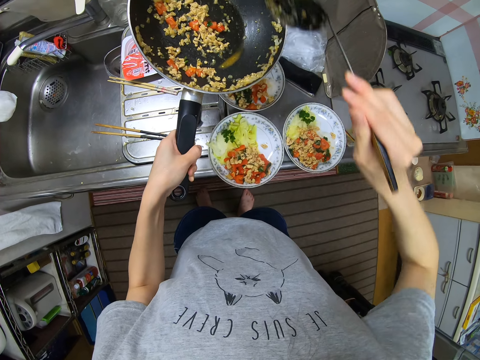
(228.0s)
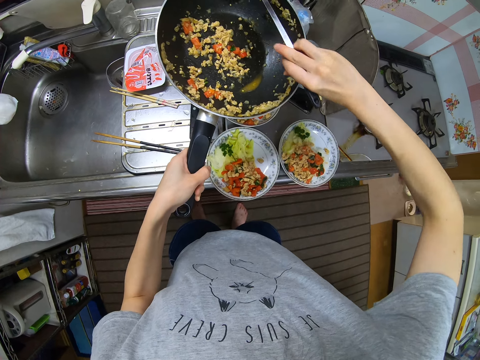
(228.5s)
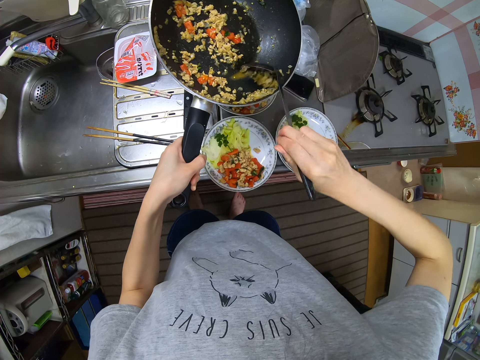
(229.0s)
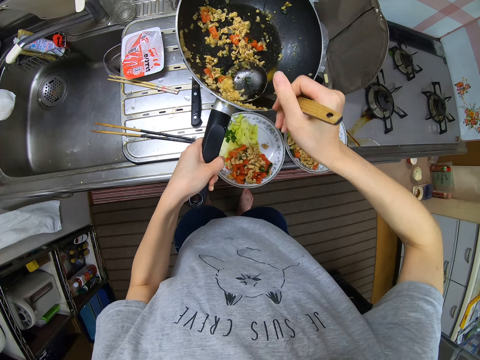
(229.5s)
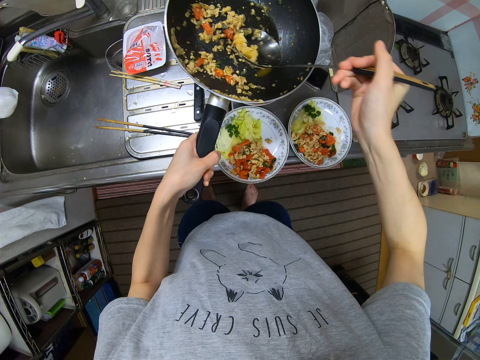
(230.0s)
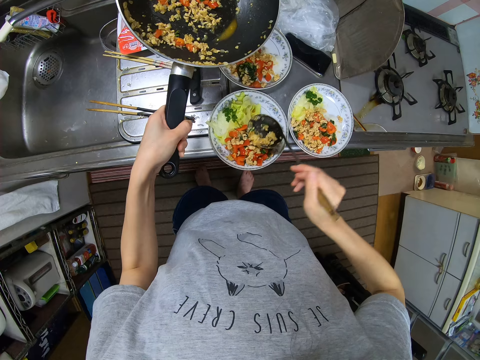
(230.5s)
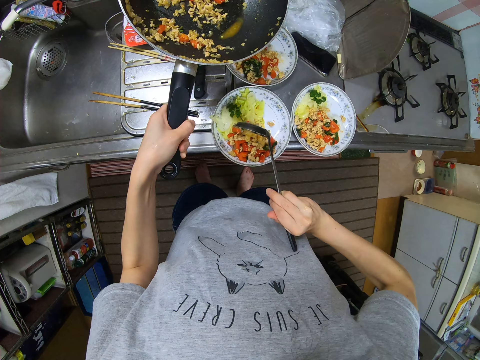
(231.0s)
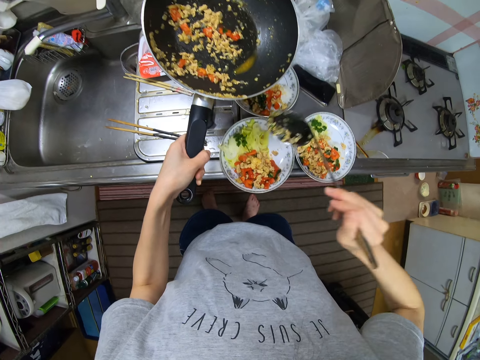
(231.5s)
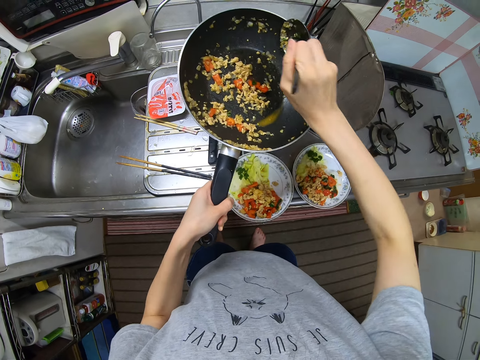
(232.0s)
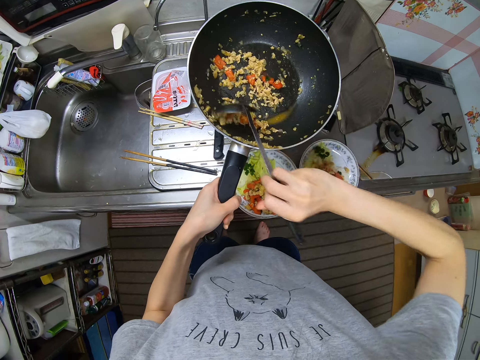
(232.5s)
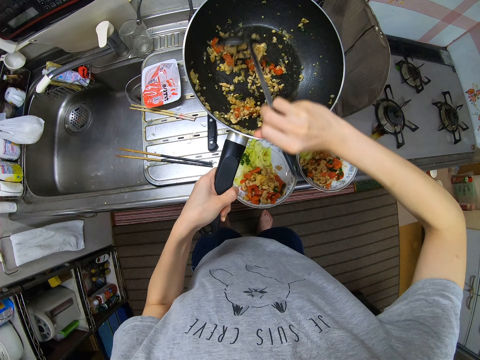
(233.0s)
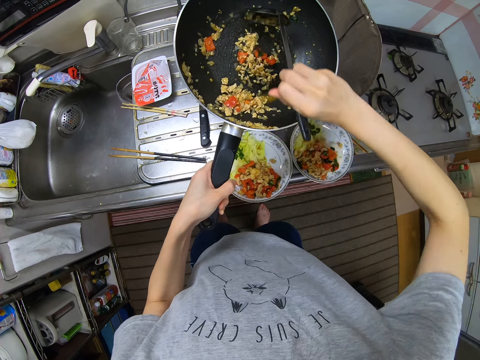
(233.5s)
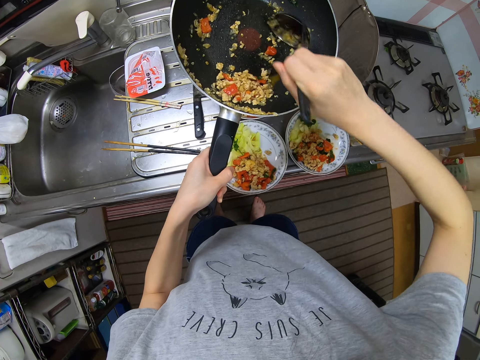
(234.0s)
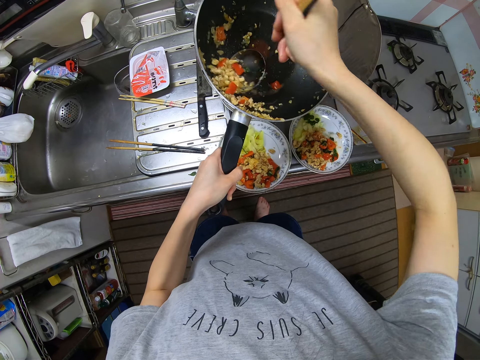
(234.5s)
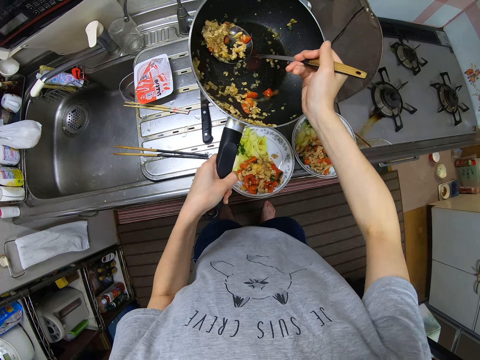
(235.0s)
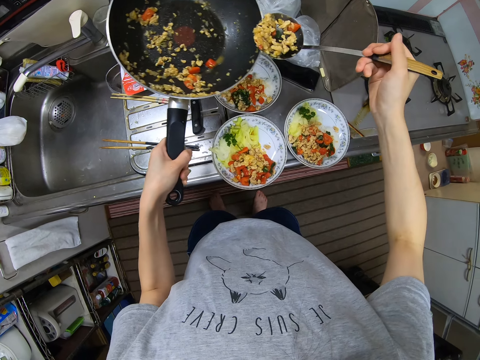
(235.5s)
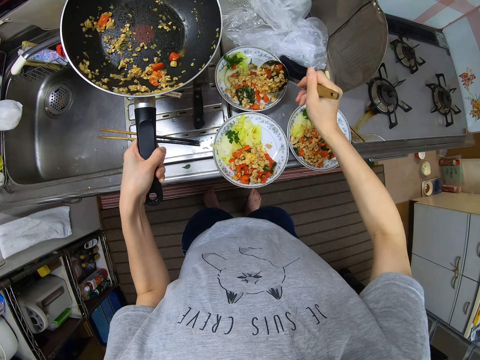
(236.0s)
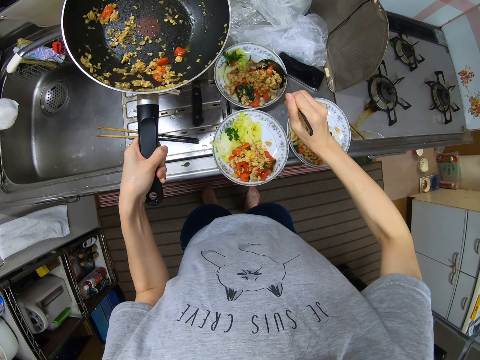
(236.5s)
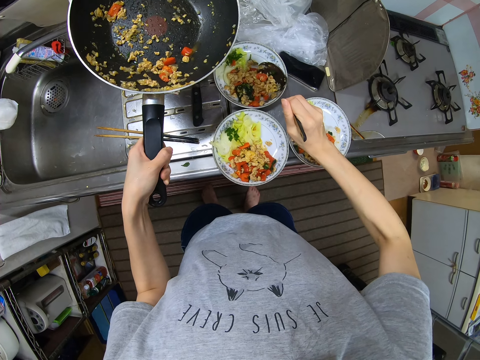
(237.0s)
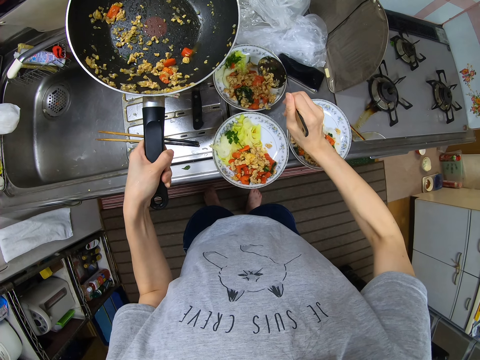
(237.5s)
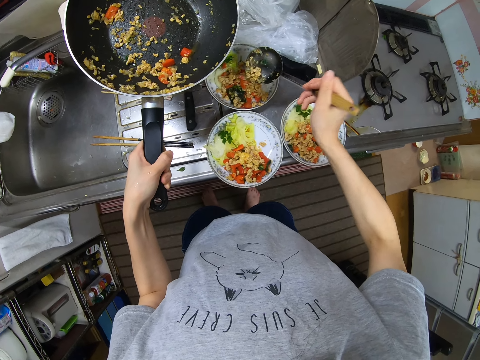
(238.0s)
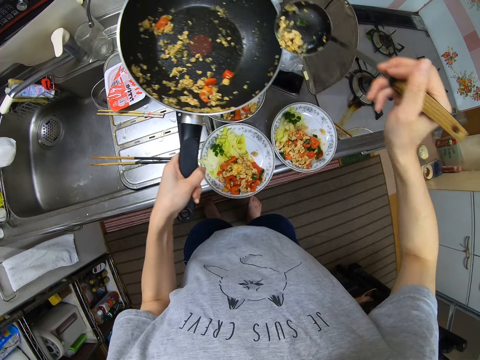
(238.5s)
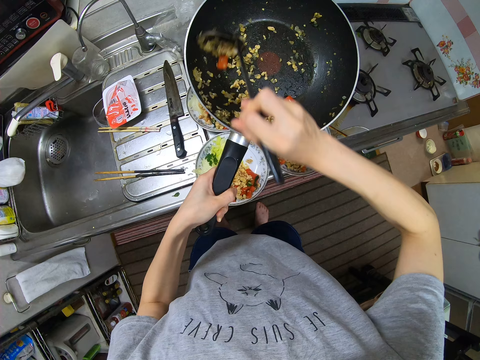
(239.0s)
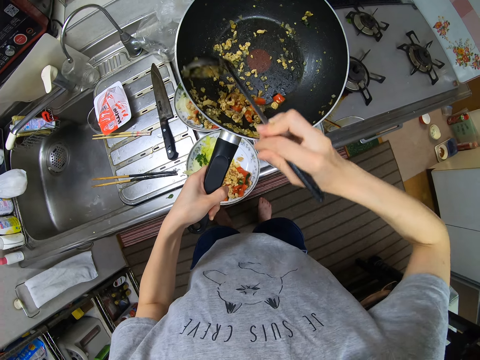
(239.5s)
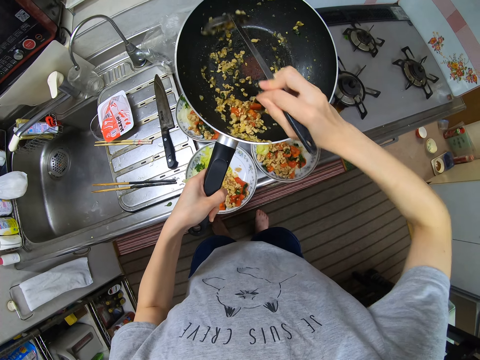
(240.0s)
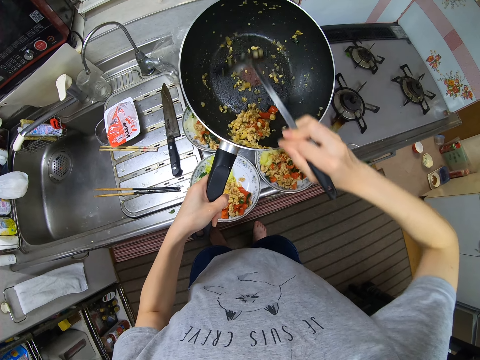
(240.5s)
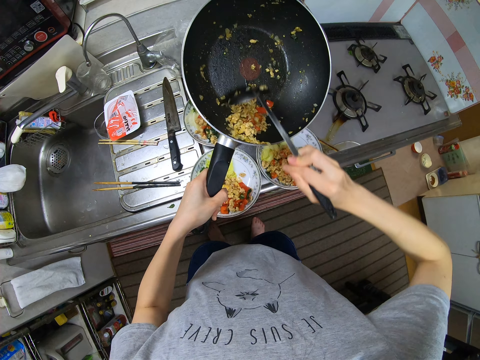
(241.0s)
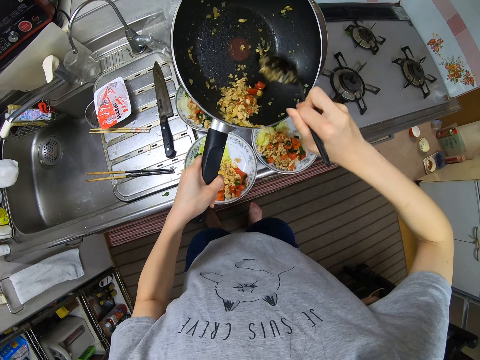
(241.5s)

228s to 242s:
The camera wearer scoops the sauce in the pan with the spoon. They pour the sauce in the plate on the slab. They scoop the sauce in the pan with the spoon. They pour the sauce in the plate on the slab. They scoop the sauce in the pan with the spoon.

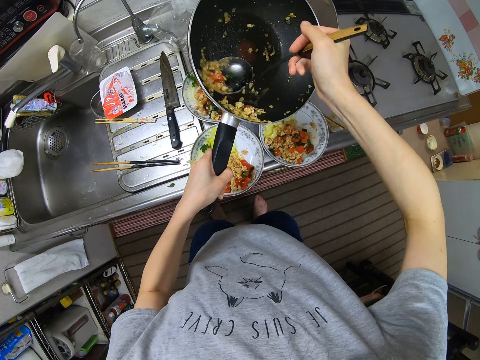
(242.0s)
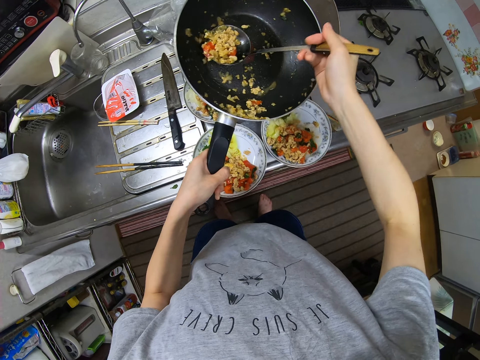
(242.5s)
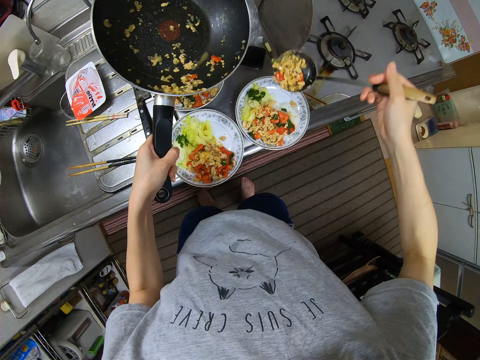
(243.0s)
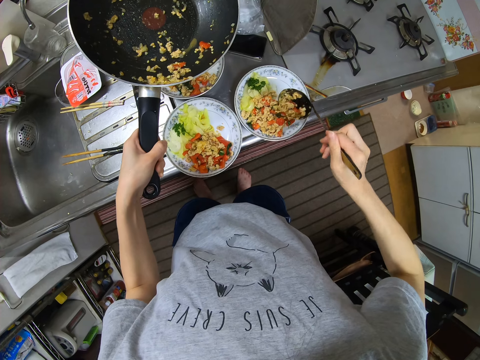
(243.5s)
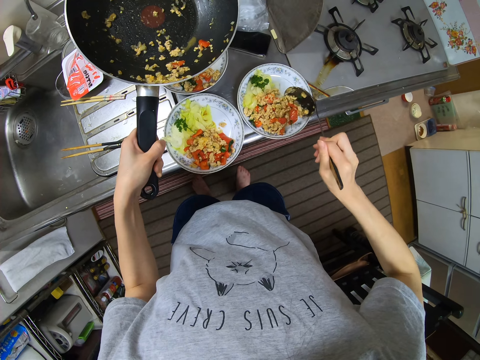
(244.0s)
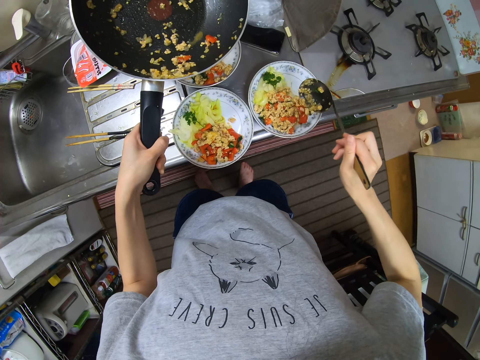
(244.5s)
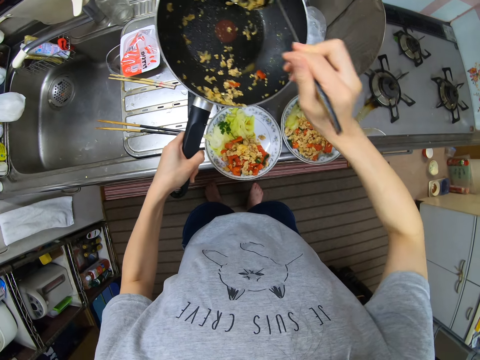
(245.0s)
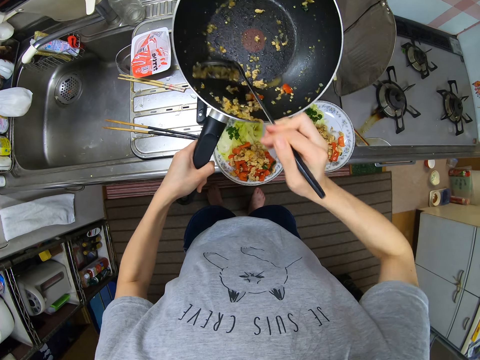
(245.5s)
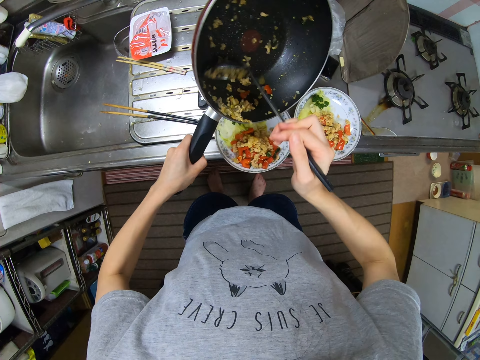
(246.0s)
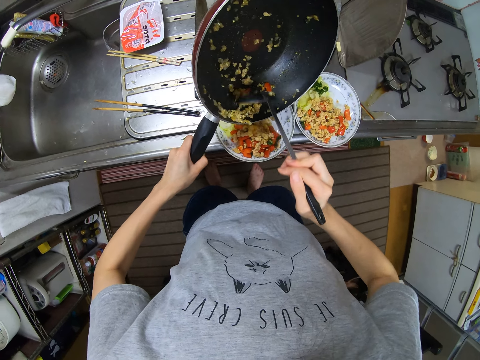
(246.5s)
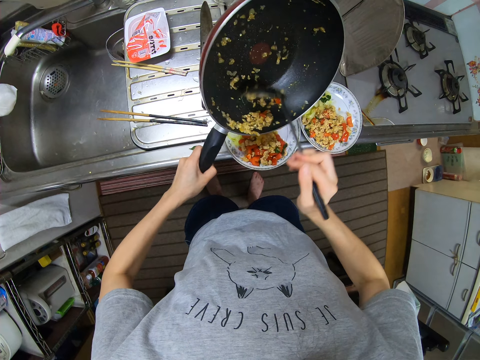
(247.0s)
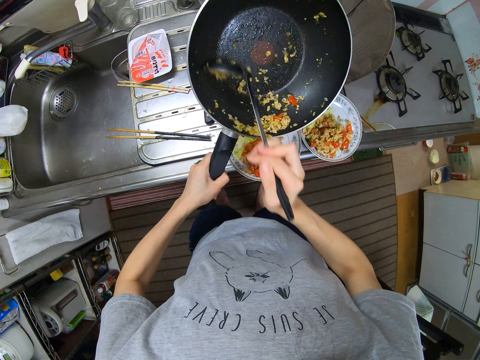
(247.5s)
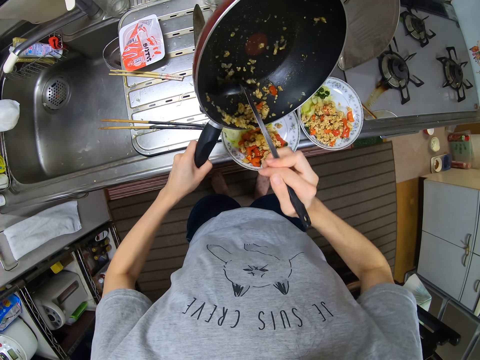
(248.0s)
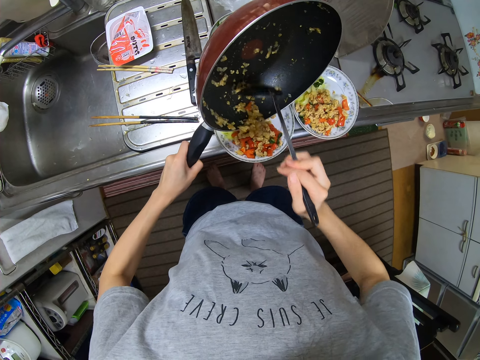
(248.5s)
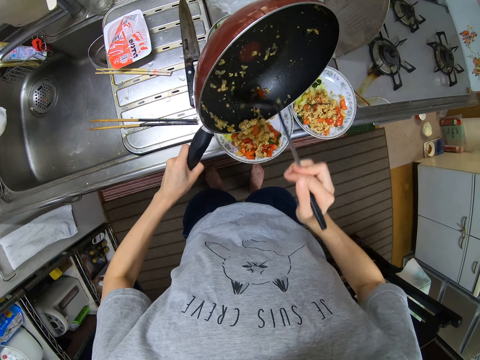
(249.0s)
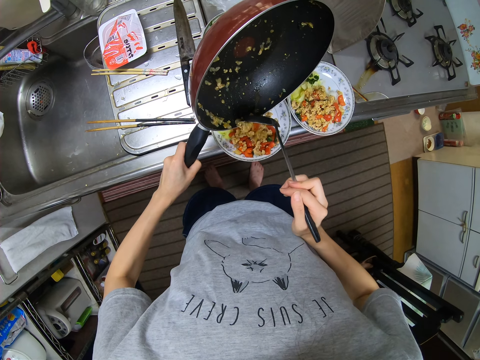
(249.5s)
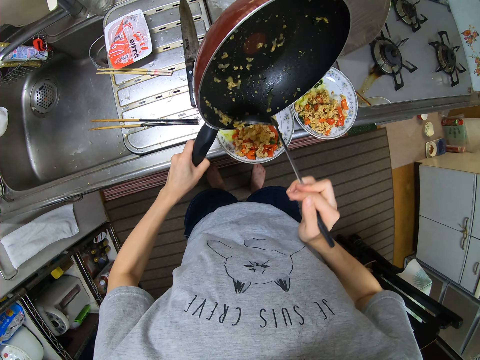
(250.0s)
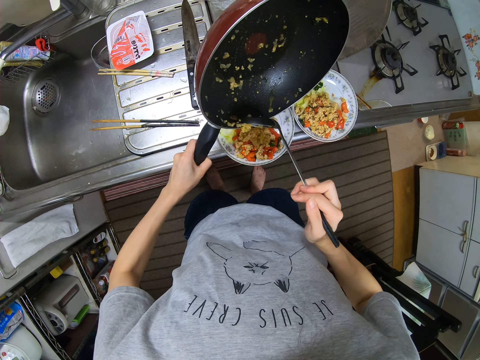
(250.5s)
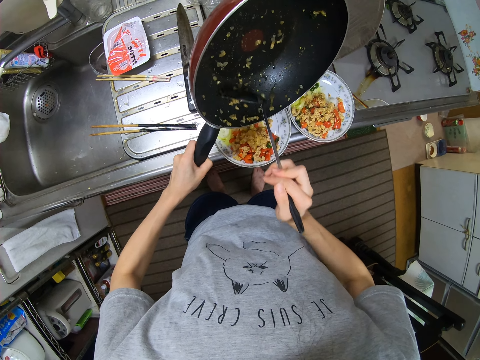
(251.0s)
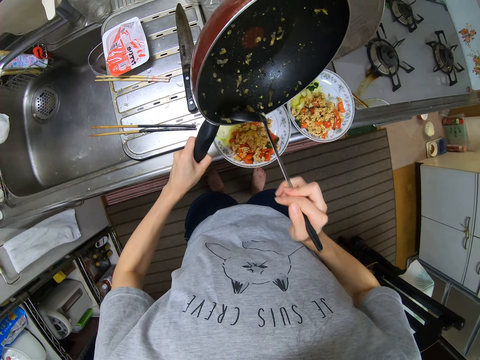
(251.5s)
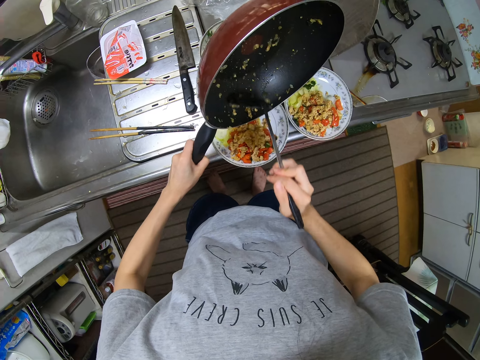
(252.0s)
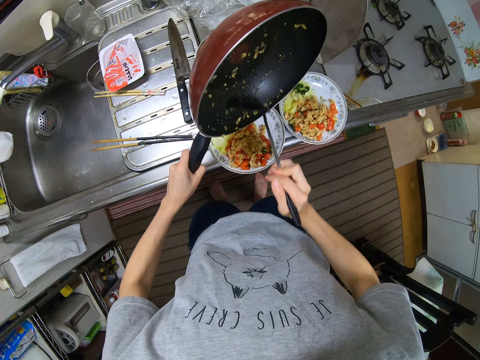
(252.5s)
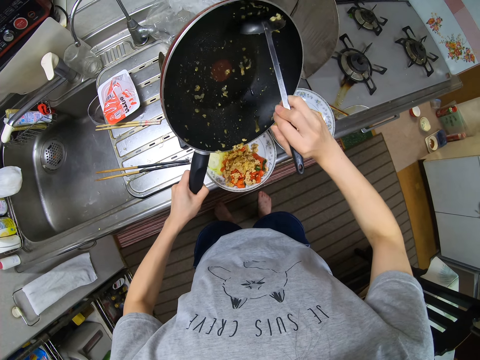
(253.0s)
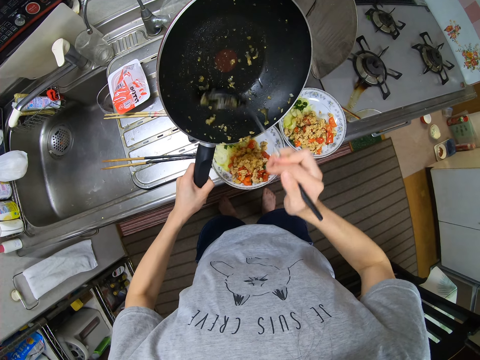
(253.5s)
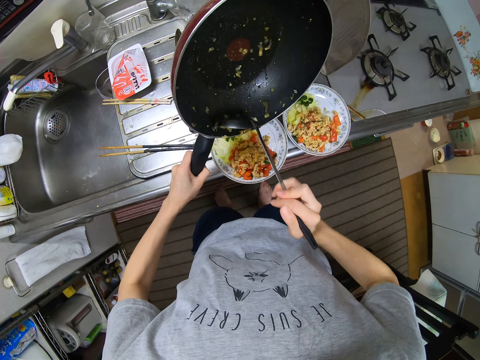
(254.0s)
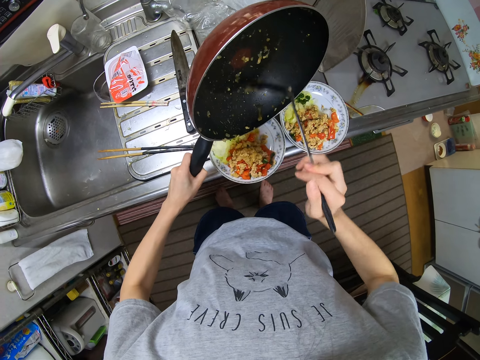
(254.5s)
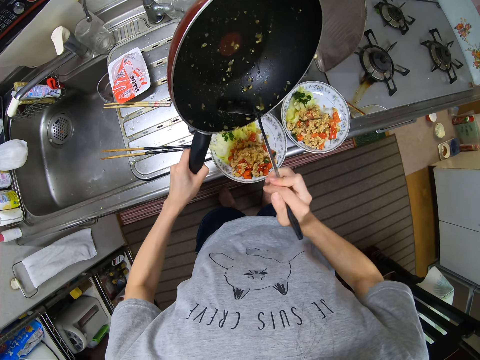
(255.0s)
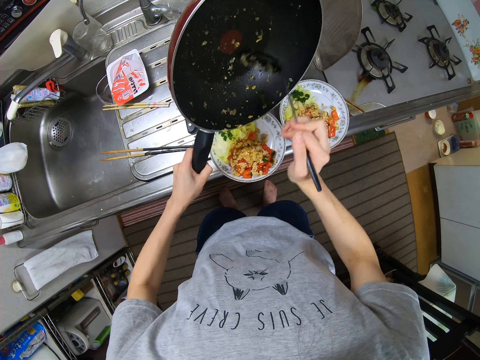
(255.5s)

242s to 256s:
The camera wearer pours the sauce in a plate on the slab. They scoop the sauce in the pan with the spoon. They scoop the sauce in the pan into the plate on the slab with the spoon.
